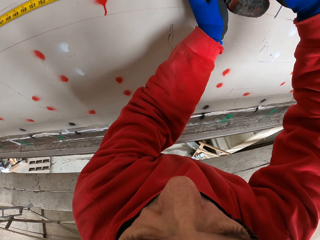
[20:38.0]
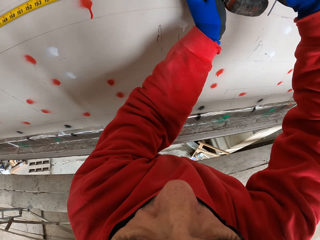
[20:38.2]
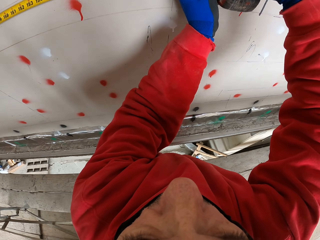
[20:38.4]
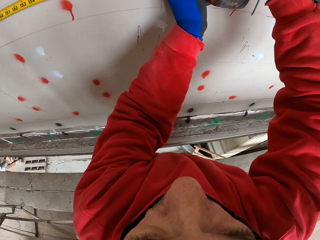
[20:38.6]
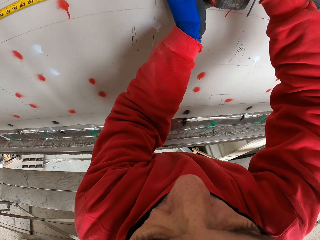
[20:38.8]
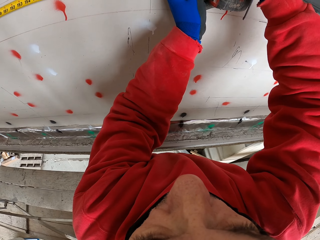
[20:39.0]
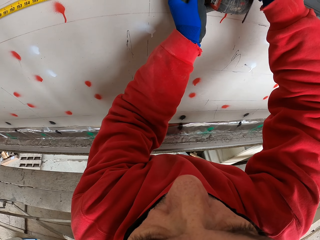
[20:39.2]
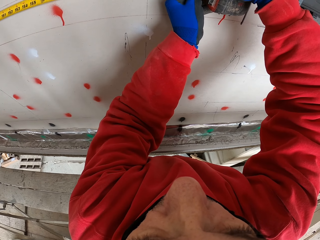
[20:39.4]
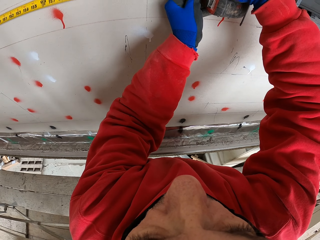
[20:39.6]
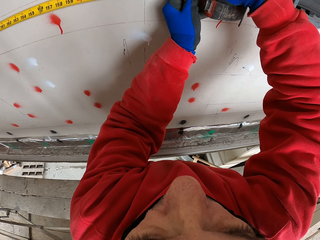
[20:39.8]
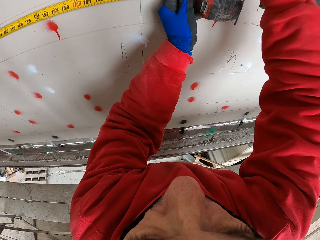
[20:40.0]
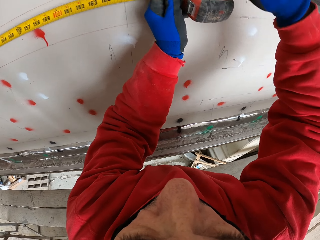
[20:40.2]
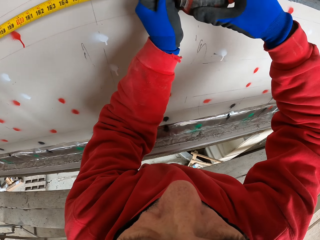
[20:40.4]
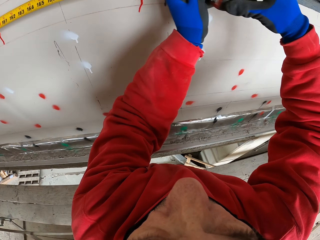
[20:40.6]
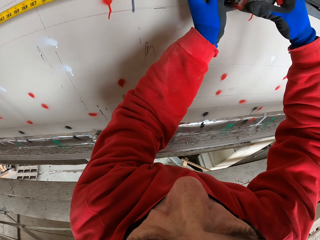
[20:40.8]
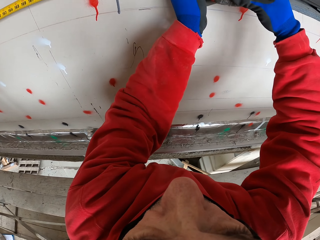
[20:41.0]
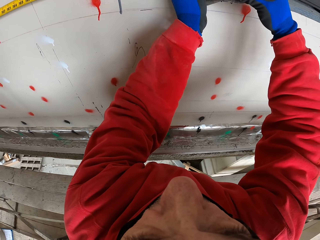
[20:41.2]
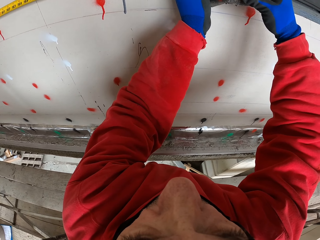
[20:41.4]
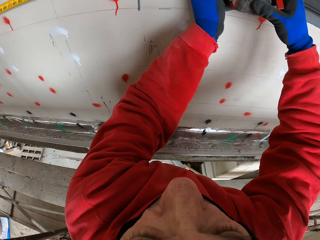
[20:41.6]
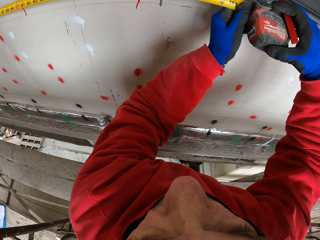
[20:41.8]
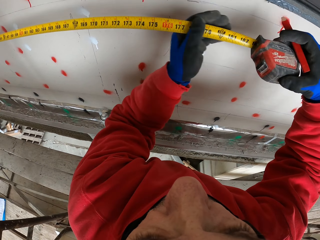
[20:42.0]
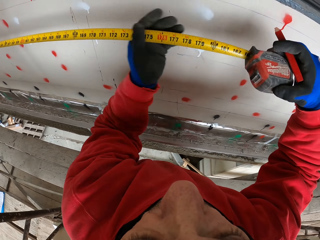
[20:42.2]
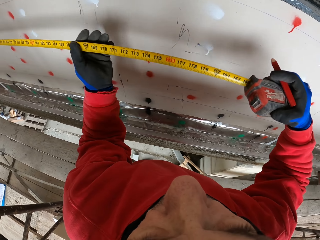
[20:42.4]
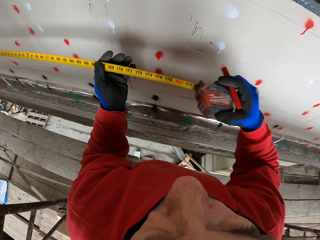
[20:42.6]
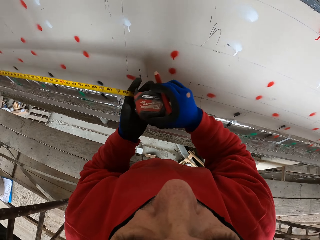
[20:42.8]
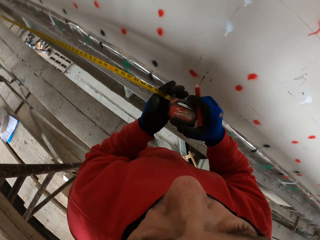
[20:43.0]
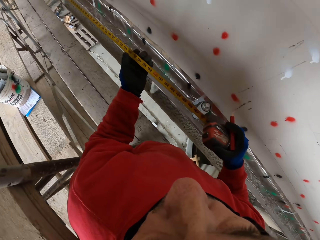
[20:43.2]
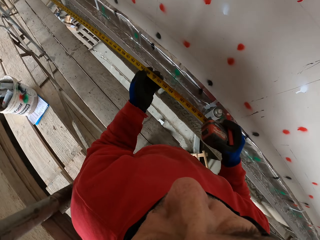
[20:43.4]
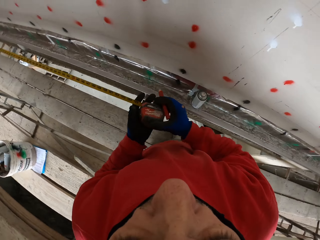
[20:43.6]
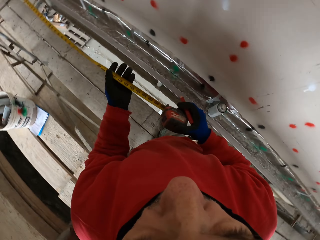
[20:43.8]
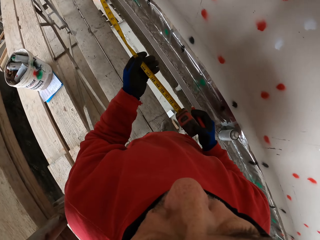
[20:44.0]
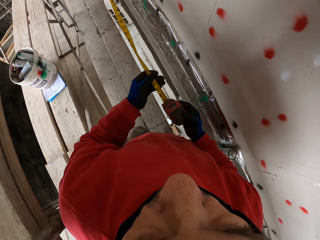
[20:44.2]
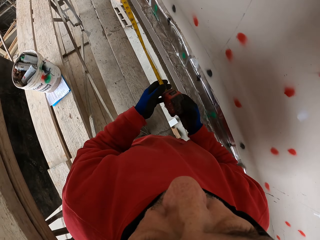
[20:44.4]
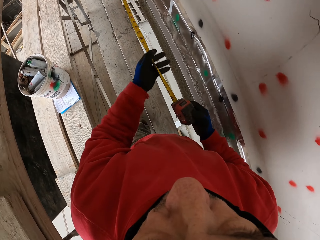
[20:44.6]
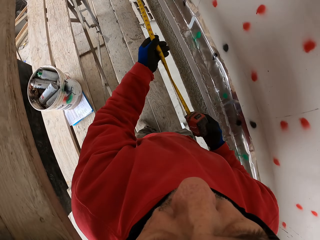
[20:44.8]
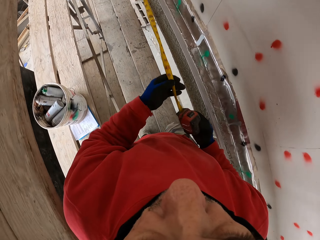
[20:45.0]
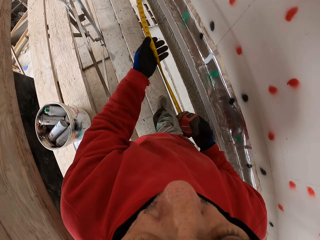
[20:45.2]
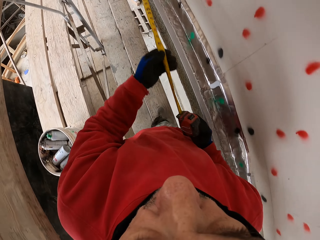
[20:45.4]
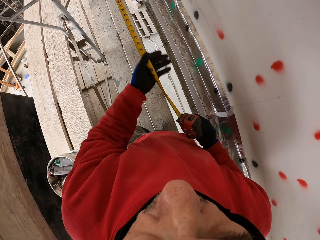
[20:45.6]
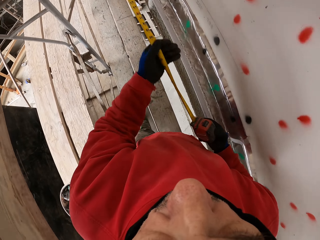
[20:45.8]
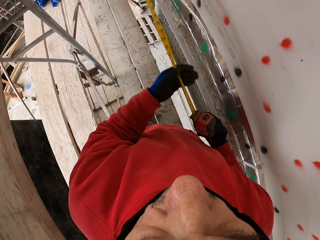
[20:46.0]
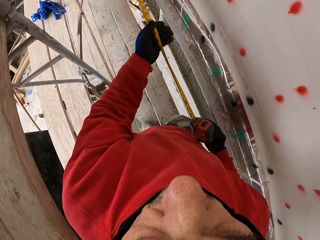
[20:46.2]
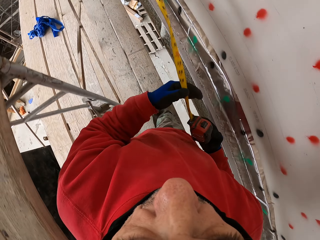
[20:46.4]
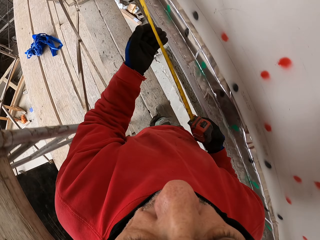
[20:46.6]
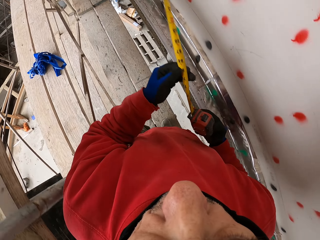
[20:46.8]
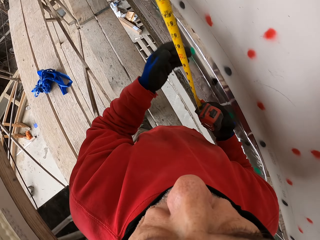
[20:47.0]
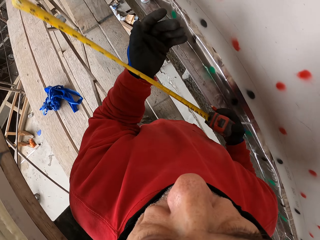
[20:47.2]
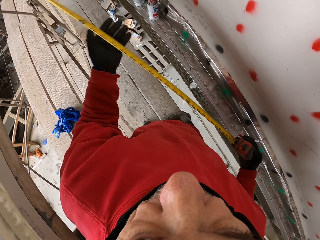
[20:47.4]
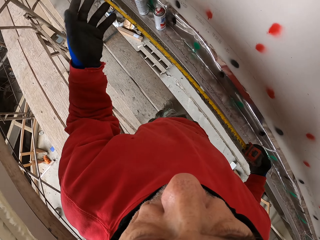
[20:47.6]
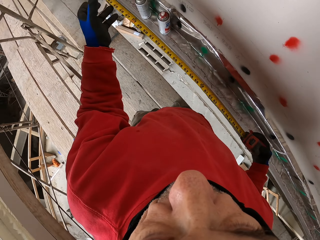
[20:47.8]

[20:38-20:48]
The camera wearer returns the tape measure. They walk.

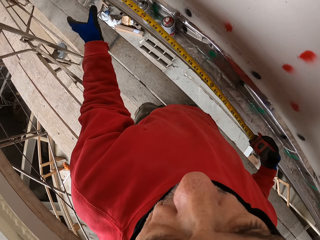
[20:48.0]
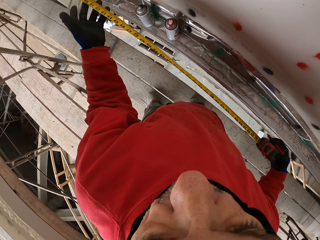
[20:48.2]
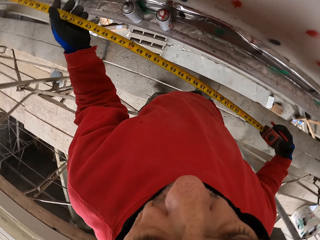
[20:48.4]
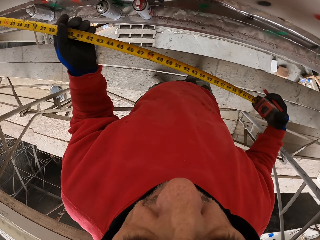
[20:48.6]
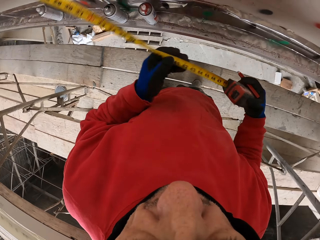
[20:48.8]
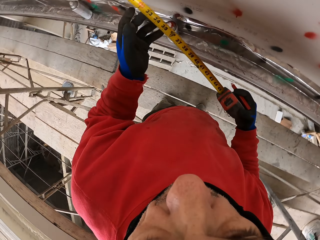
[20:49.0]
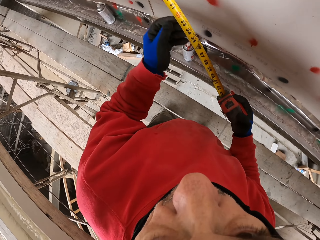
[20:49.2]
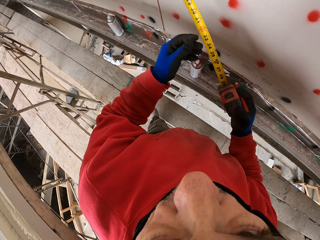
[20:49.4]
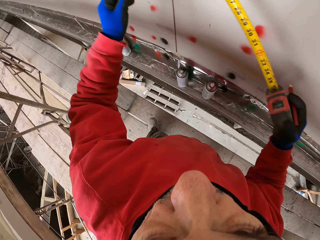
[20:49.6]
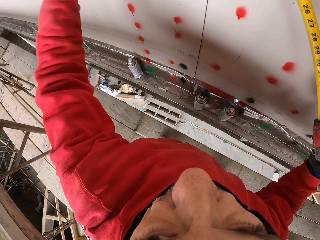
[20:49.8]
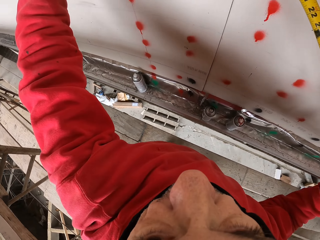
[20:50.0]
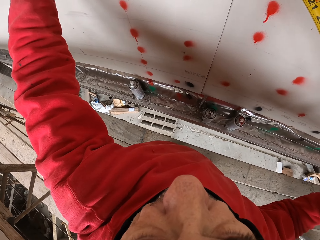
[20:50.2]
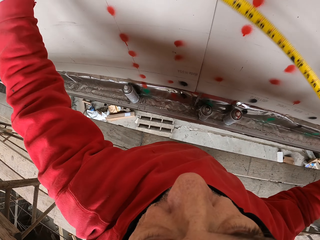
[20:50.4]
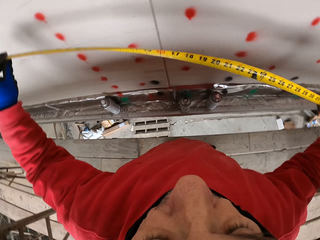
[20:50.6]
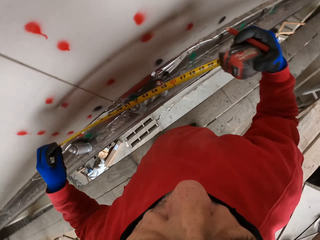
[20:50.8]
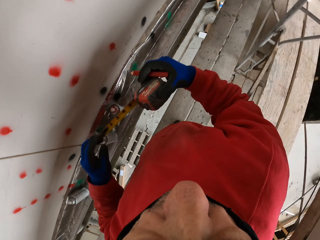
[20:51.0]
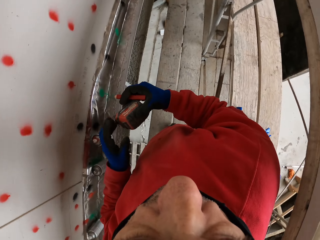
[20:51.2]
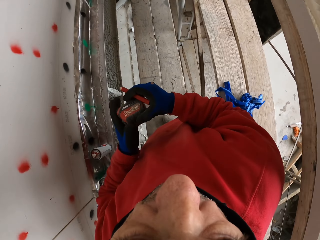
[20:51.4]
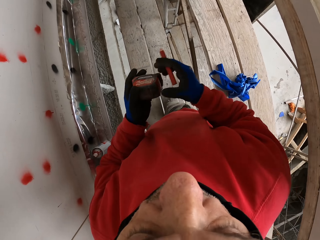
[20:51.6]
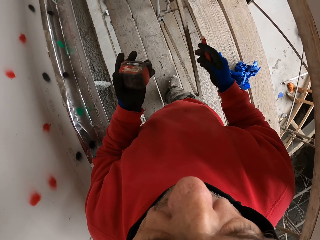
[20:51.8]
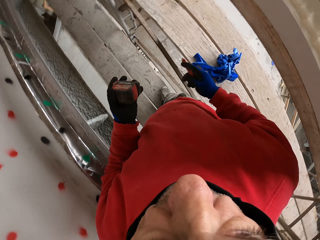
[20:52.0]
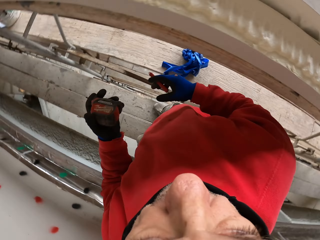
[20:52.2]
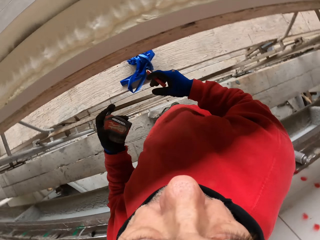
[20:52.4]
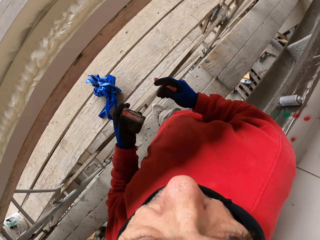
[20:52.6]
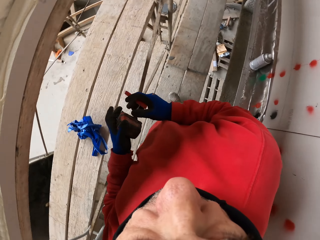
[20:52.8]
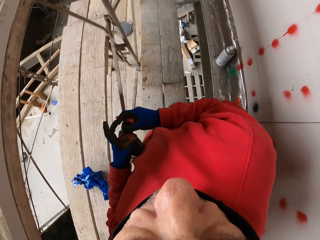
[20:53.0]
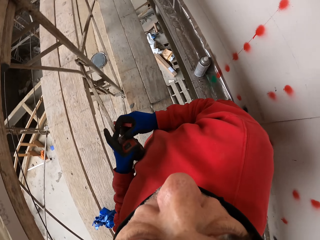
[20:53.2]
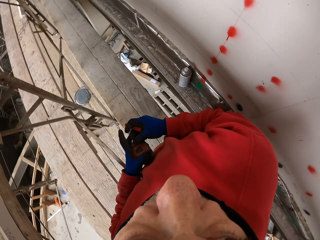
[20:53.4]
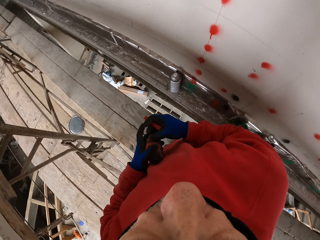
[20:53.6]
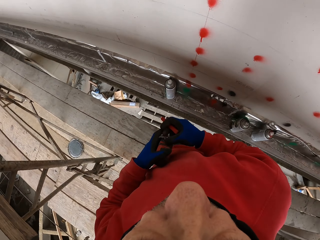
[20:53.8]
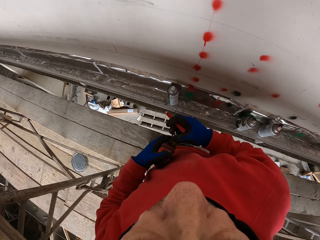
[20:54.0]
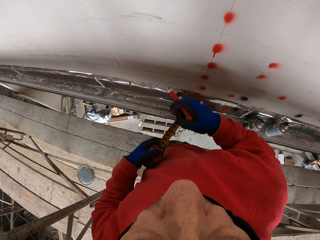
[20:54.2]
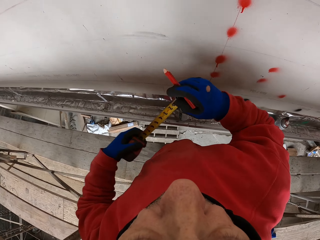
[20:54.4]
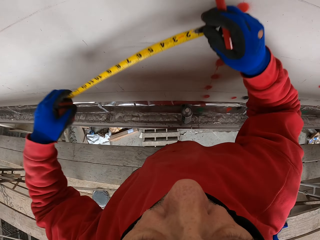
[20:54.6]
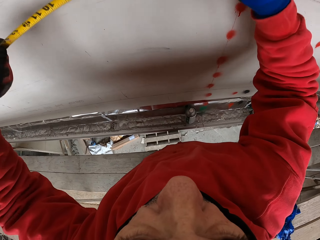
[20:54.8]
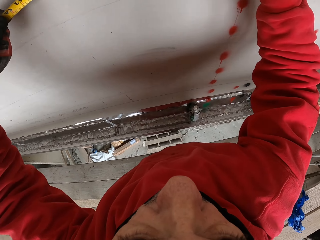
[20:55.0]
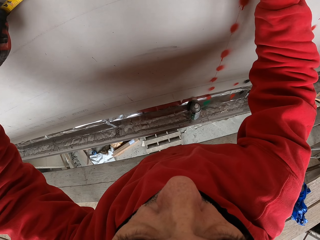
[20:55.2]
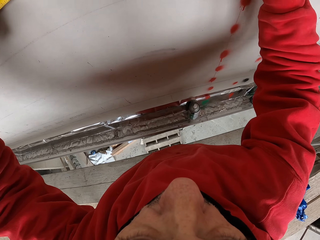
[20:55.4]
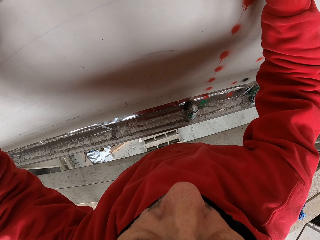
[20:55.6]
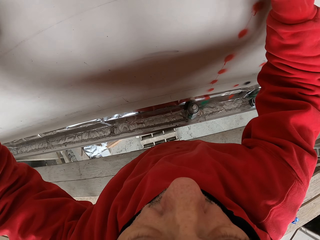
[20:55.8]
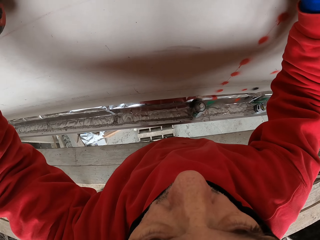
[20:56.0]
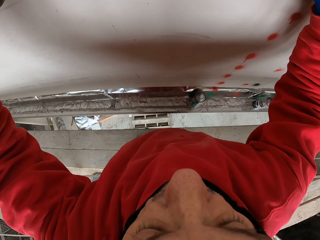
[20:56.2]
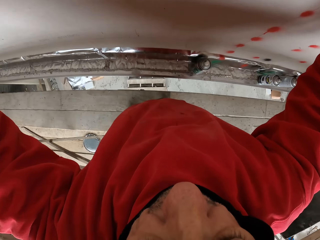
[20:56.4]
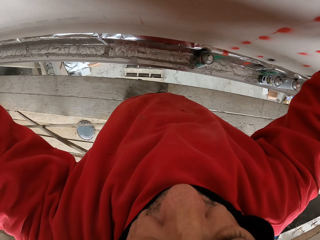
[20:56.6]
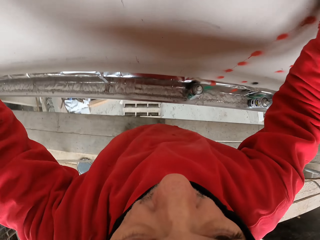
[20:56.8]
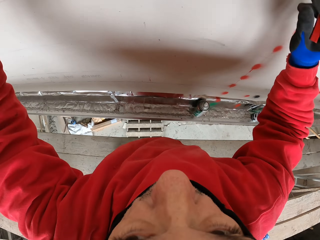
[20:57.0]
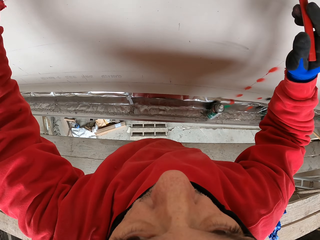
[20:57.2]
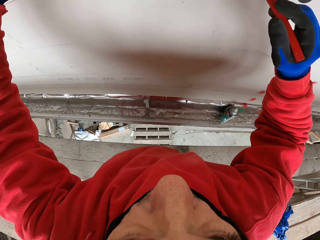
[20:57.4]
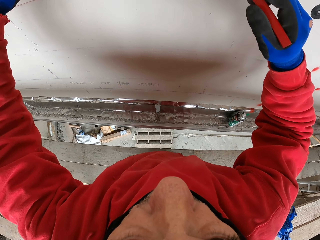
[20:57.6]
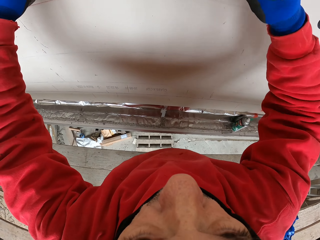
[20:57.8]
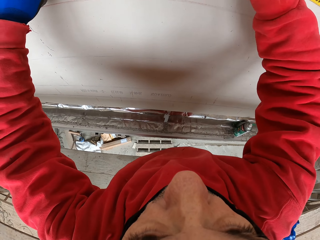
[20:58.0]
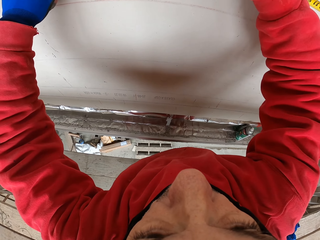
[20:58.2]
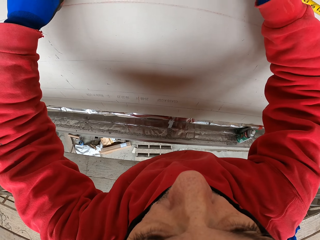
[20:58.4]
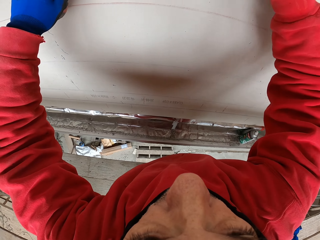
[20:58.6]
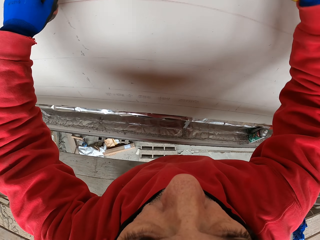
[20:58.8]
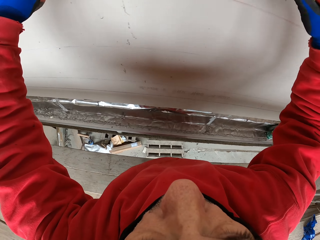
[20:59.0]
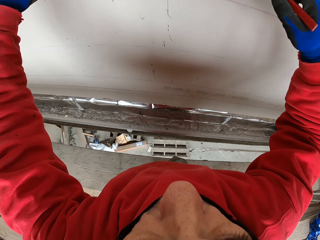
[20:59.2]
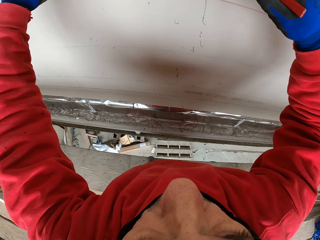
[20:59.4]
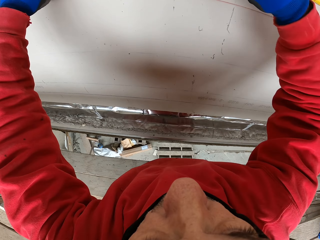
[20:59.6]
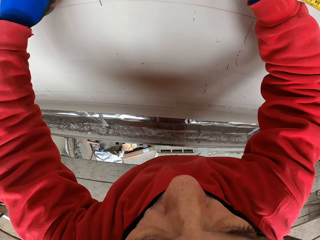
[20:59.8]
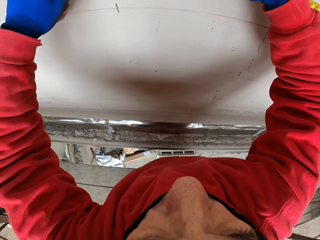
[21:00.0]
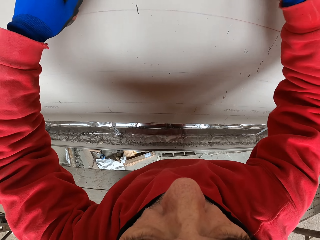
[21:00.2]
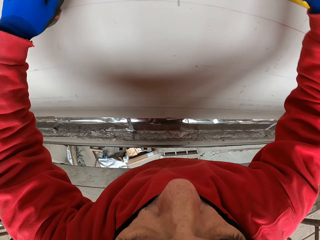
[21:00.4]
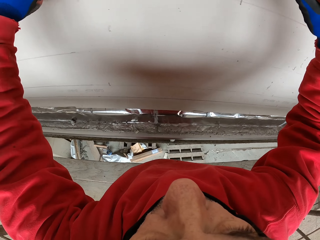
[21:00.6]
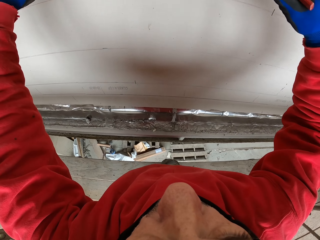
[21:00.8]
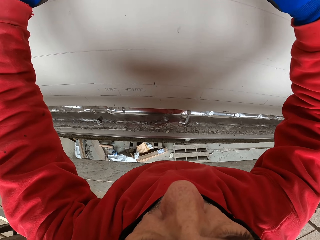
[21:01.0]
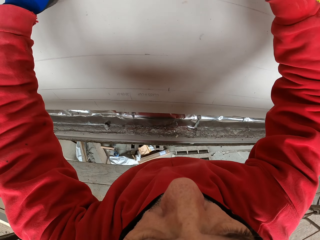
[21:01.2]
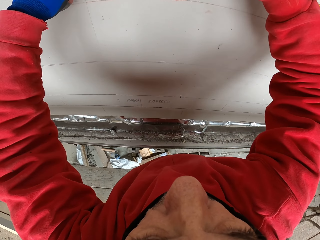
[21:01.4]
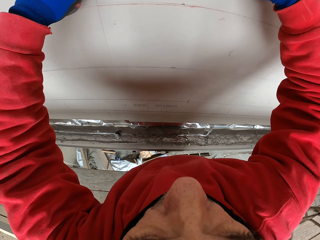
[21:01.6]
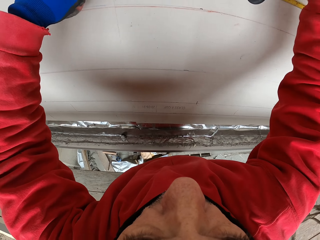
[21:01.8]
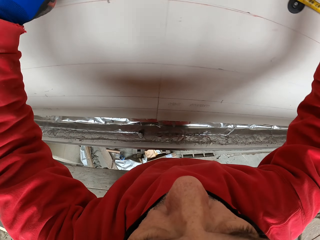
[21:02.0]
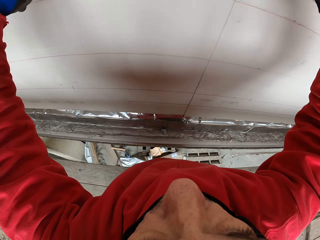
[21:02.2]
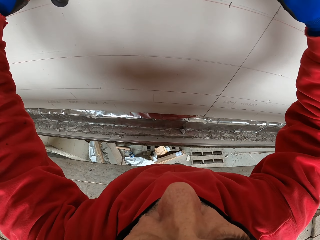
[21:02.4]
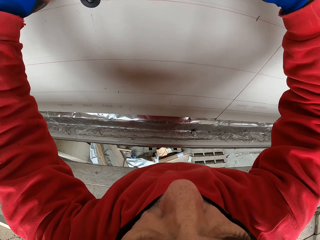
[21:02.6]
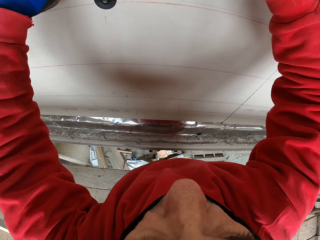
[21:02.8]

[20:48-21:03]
The camera wearer measures the wall. They put the tape back. They look around. They measure the wall. They mark the wall. They walk.
